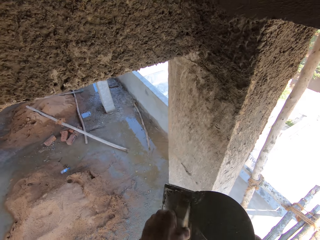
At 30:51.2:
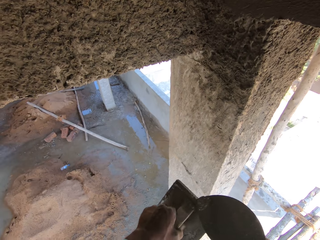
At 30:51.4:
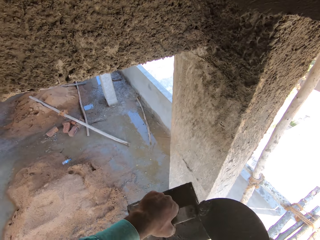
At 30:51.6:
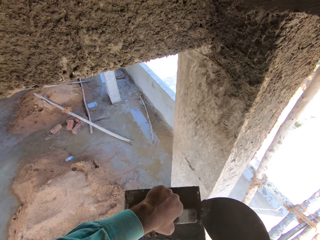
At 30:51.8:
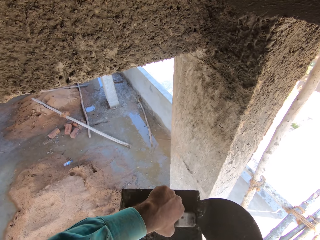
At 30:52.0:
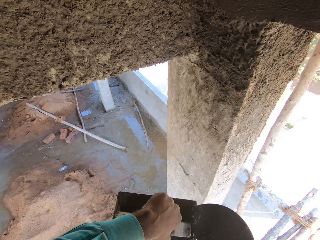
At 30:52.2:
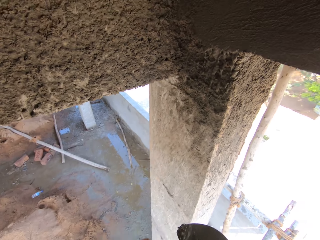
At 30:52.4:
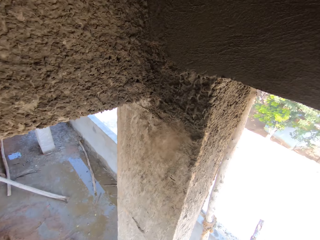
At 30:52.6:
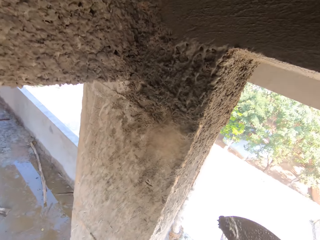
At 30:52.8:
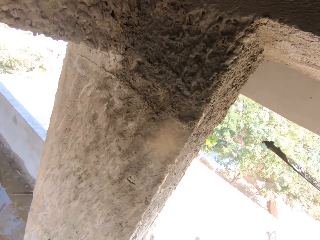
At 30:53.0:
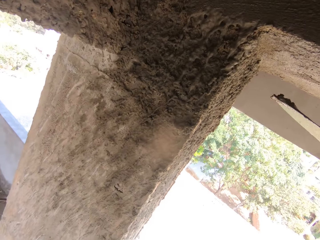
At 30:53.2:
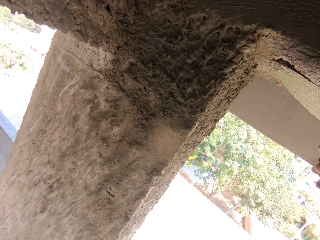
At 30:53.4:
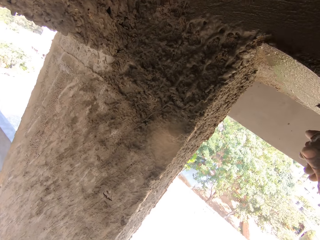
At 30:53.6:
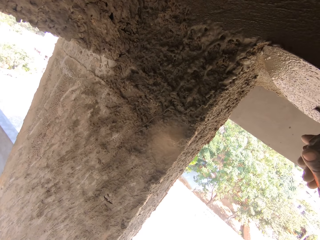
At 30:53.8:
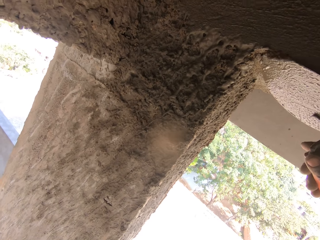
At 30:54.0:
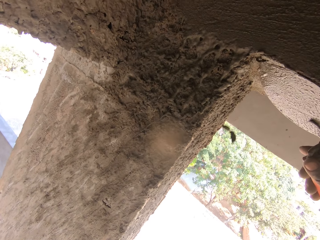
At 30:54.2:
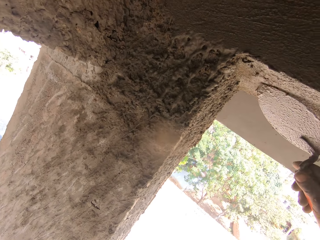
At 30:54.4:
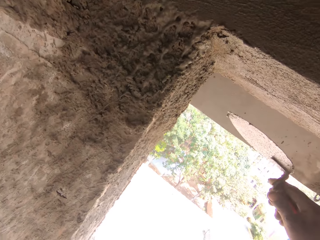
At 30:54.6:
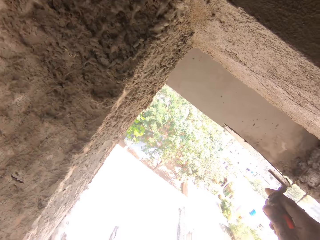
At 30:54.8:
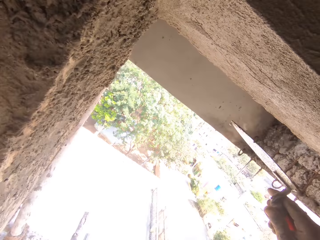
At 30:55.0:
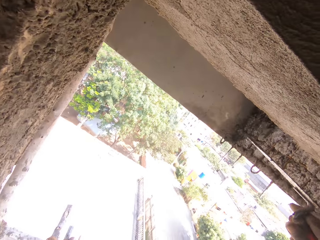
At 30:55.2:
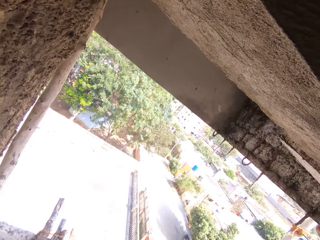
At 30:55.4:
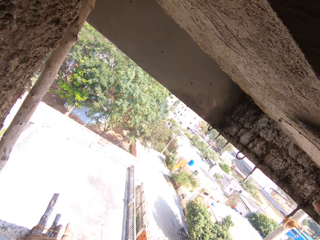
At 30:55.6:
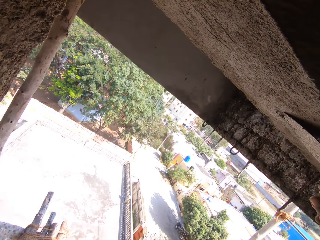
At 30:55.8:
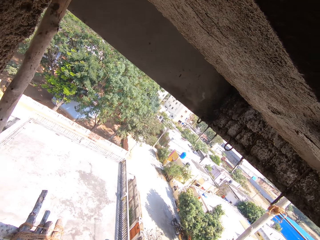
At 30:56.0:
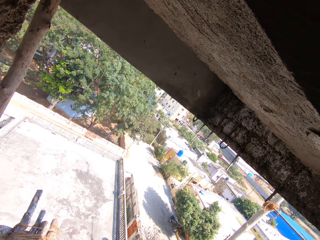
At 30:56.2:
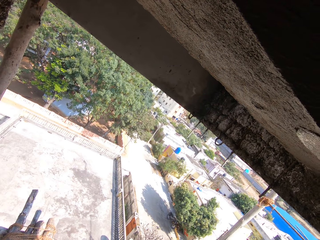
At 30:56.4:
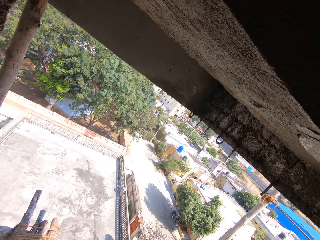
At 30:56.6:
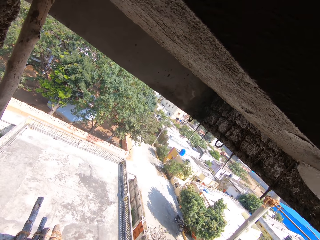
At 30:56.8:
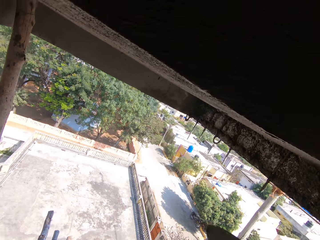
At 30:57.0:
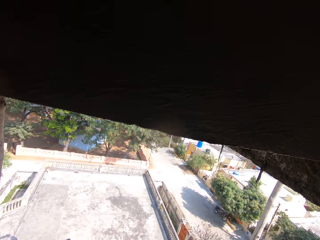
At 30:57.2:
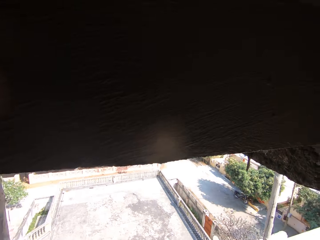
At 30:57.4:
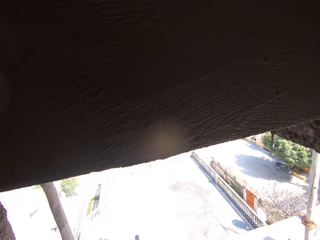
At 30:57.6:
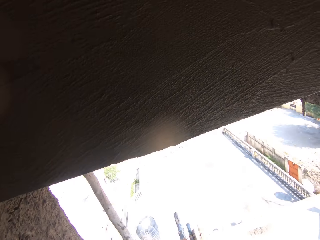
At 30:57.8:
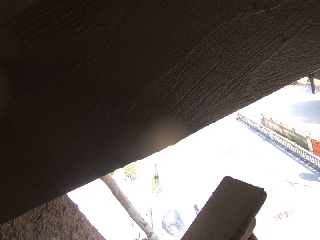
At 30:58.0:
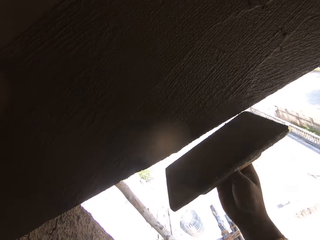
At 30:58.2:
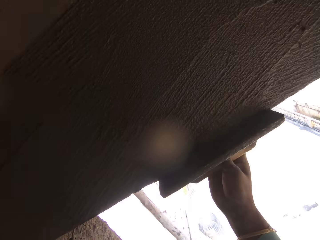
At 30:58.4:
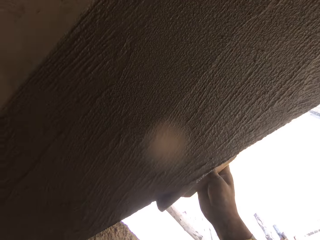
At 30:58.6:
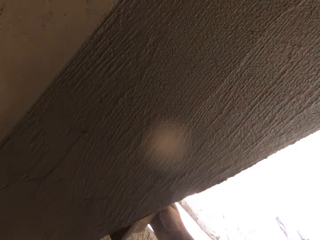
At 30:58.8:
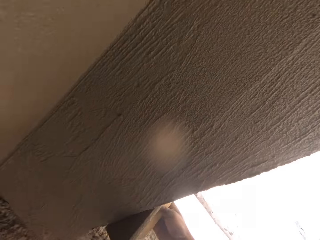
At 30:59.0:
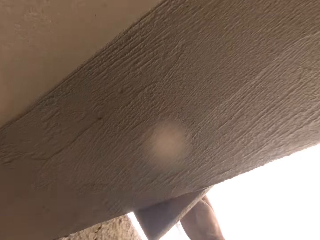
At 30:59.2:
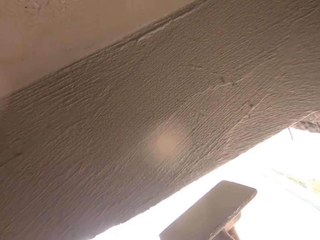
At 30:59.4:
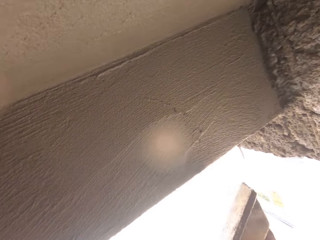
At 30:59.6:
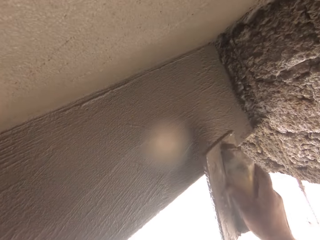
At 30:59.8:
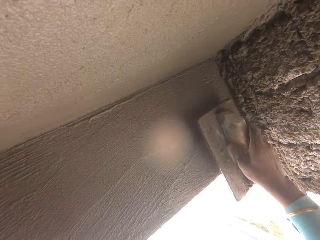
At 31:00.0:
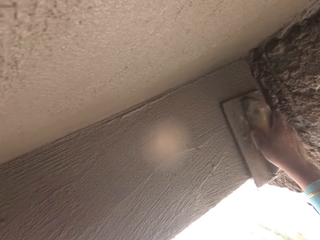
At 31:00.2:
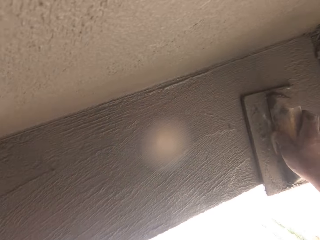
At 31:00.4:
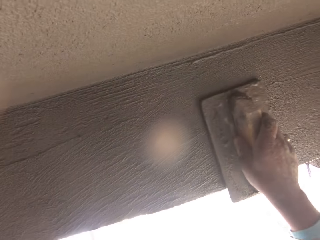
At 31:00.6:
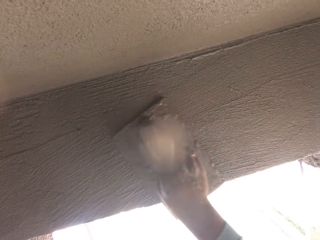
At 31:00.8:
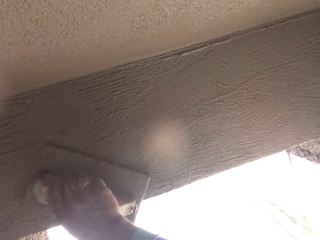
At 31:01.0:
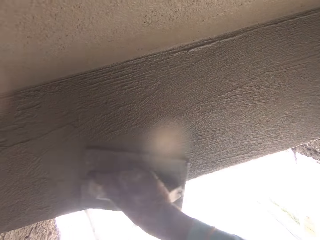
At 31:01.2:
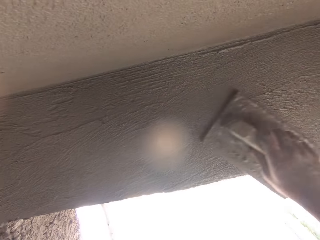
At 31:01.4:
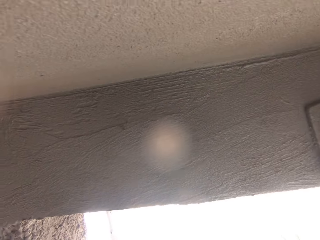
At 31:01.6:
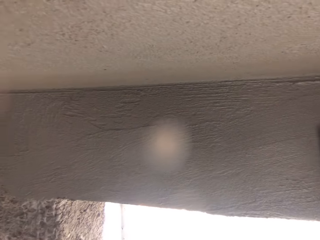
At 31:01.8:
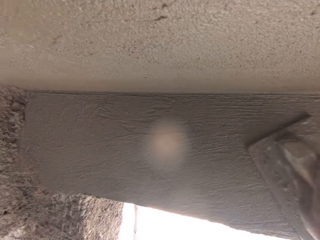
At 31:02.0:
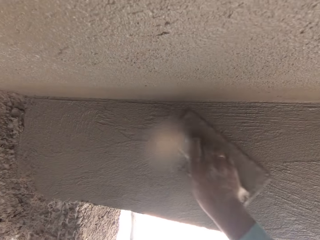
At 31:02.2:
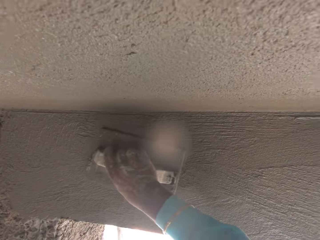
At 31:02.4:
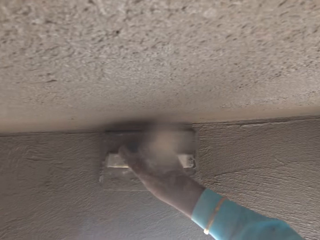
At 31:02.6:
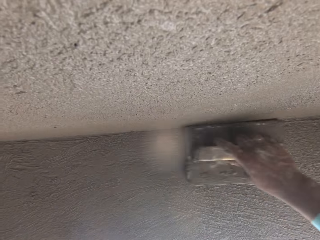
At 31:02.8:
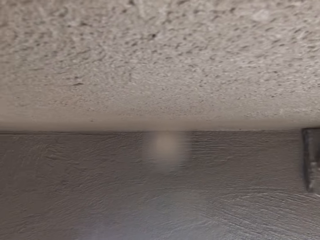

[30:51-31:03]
The camera wearer applies the mortar from the trowel on the wall. They level the mortar with the wooden float.

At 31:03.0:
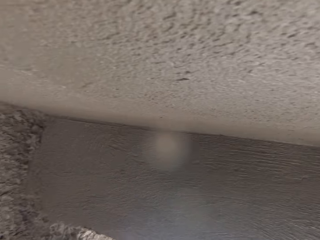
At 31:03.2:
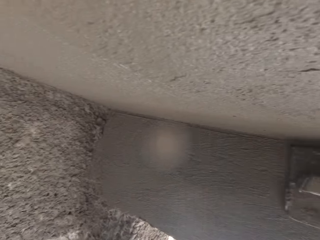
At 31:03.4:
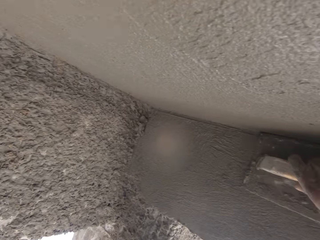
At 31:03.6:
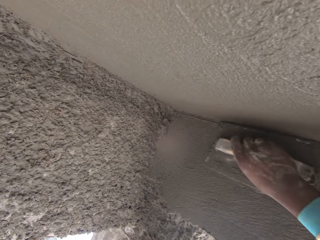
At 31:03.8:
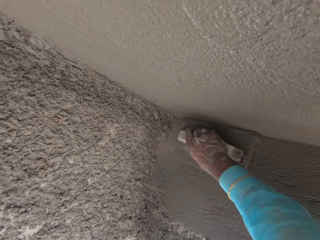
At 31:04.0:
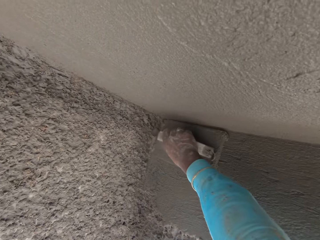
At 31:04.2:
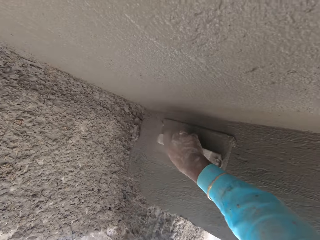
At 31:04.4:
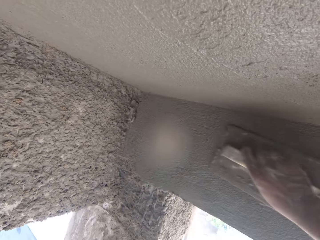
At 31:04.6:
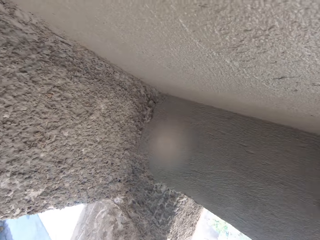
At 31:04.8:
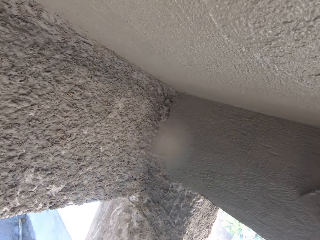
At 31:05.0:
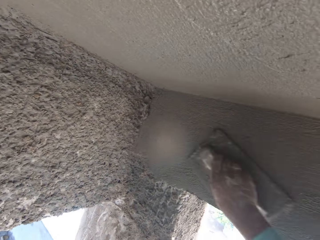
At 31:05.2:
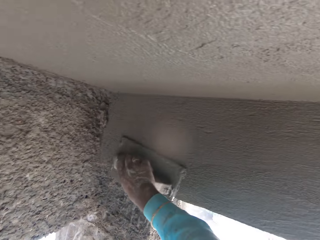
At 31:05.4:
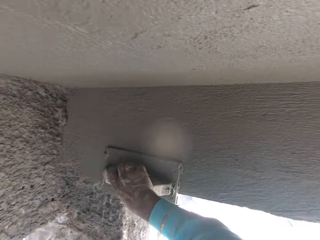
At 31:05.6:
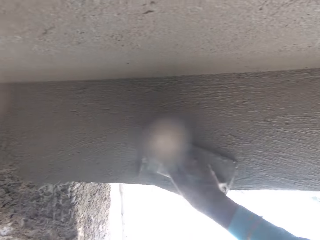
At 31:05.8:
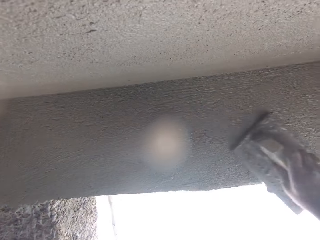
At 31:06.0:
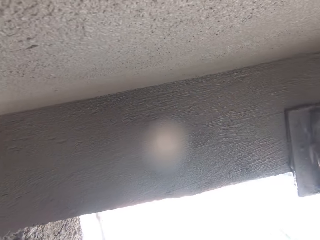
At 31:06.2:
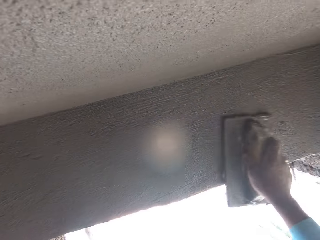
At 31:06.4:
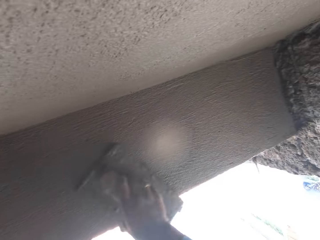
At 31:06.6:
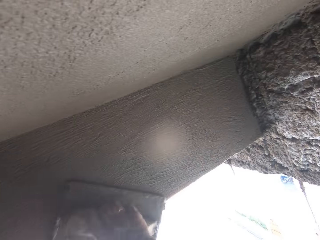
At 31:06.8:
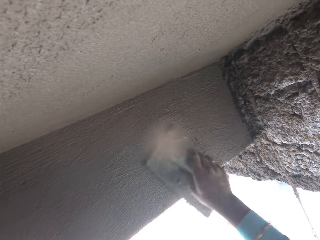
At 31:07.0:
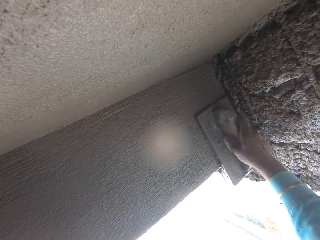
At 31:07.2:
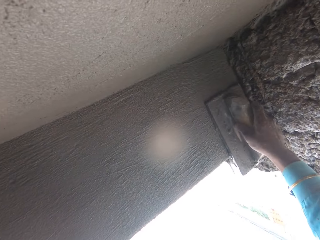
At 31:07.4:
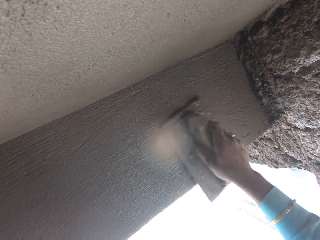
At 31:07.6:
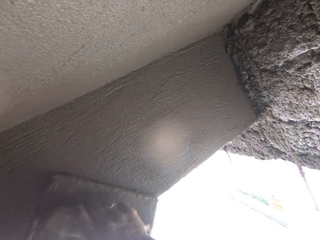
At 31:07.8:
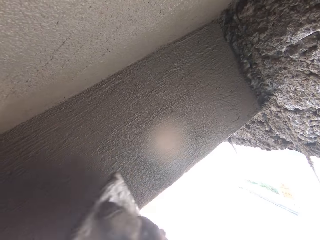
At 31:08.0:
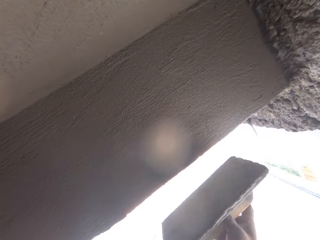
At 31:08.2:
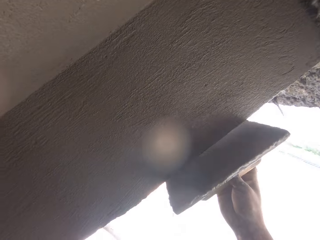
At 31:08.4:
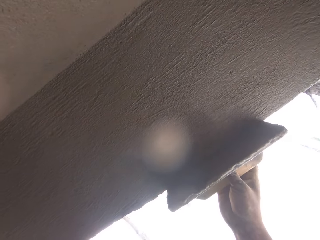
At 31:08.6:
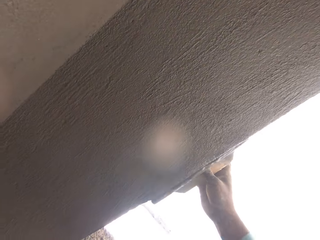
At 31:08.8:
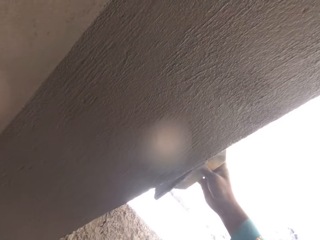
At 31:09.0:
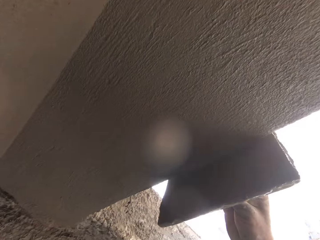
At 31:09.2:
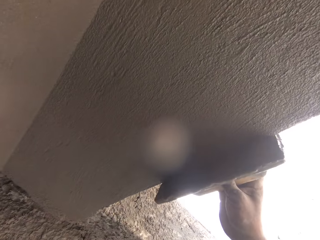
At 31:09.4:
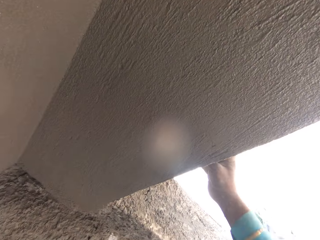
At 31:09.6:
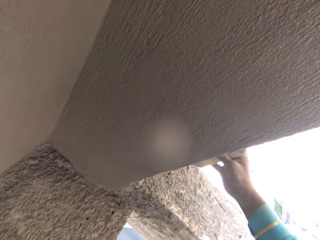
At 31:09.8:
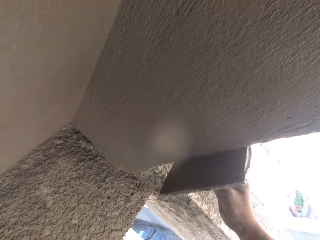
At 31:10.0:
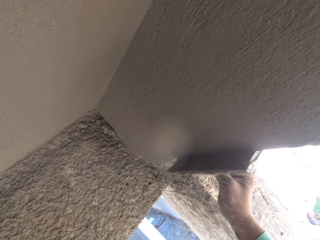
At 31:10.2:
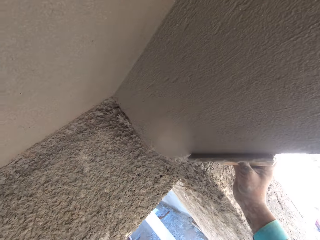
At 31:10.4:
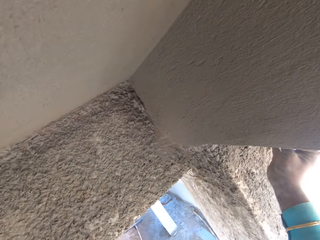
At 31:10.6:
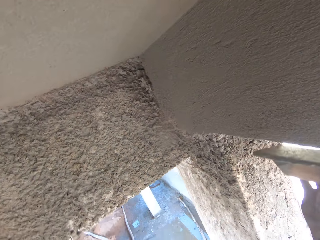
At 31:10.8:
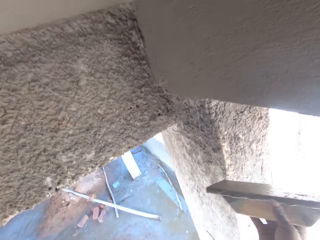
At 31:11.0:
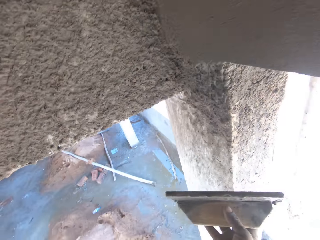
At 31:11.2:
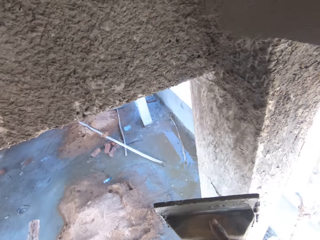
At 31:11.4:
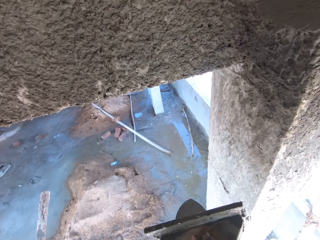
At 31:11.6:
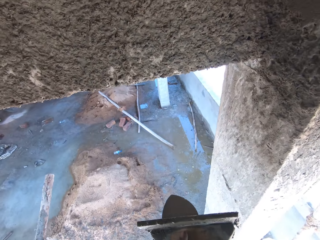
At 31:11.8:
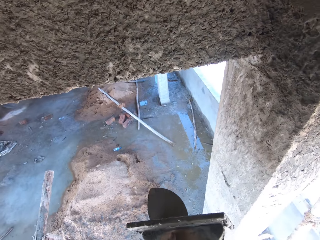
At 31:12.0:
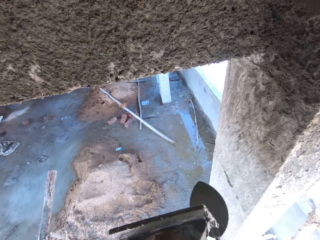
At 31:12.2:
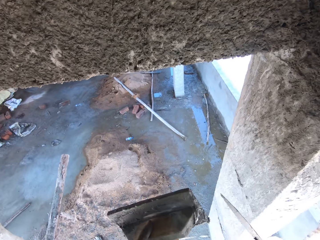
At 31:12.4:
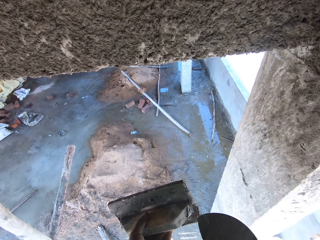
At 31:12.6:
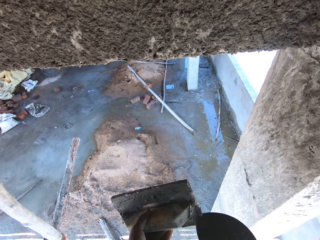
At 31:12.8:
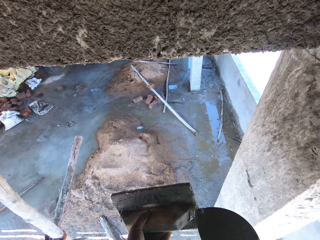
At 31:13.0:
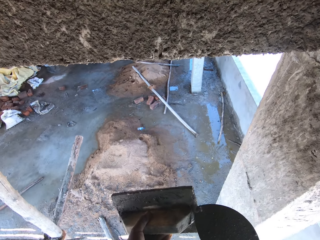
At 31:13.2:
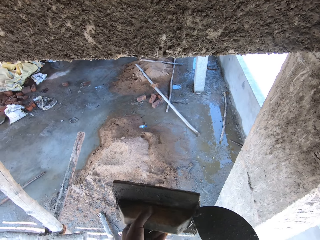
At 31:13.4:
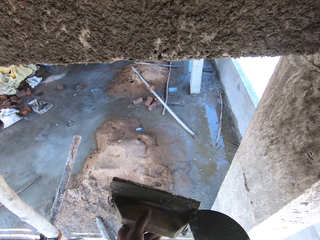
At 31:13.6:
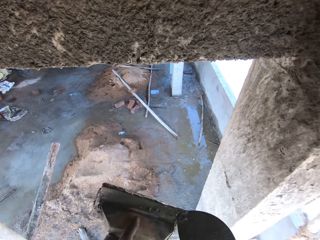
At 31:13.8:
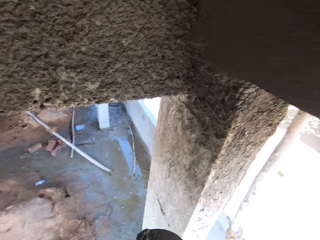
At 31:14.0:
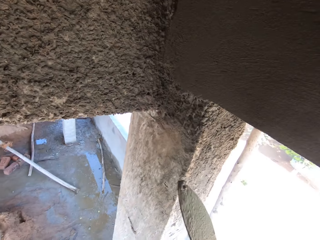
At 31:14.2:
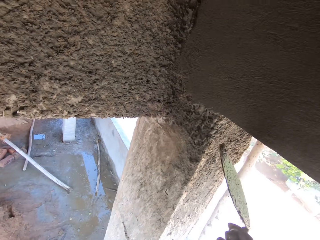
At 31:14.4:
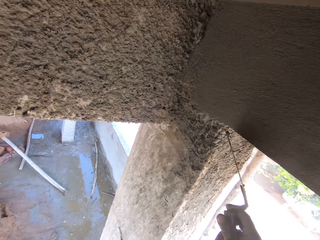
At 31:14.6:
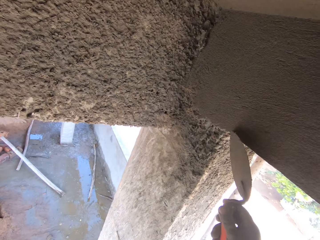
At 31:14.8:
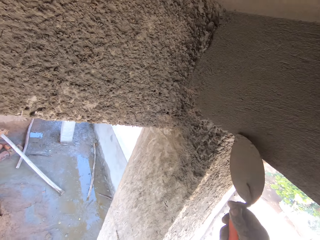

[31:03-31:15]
The camera wearer removes the mortar from the wooden float with the trowel. They apply the mortar from the trowel on the wall.
